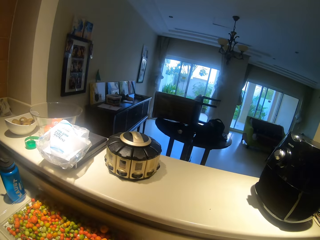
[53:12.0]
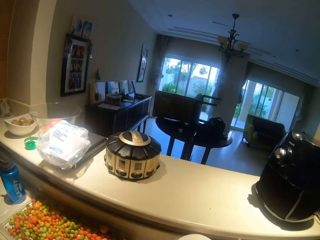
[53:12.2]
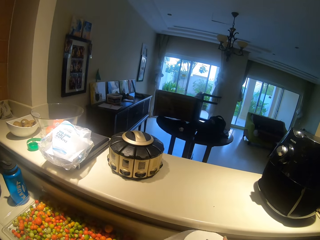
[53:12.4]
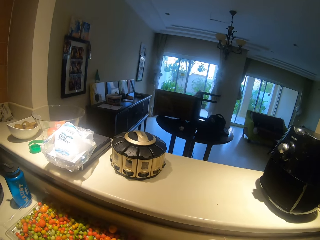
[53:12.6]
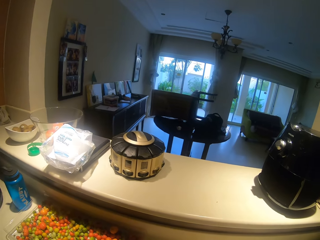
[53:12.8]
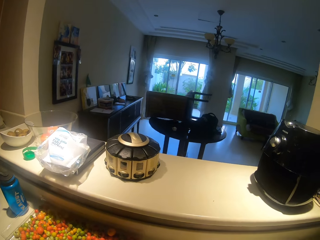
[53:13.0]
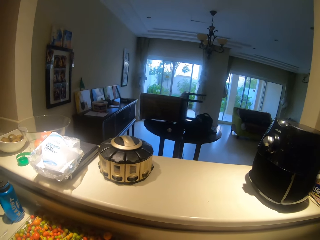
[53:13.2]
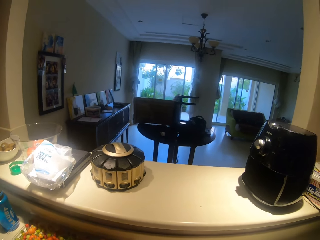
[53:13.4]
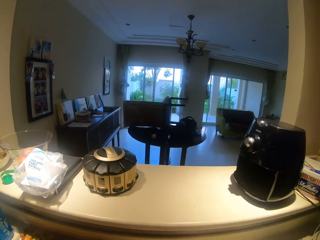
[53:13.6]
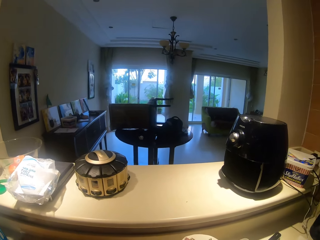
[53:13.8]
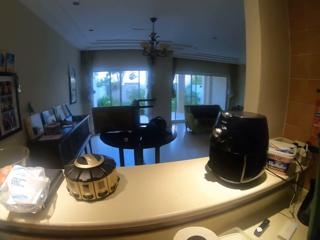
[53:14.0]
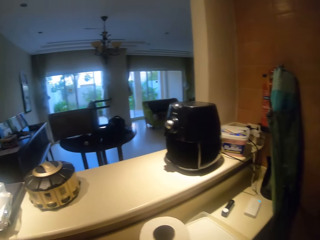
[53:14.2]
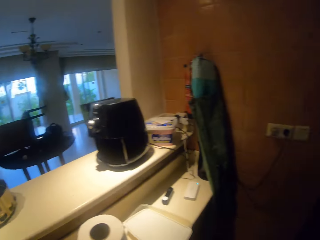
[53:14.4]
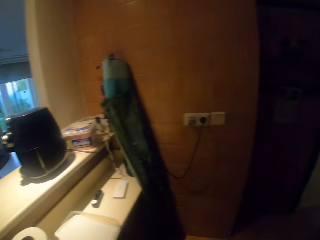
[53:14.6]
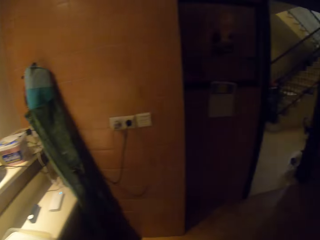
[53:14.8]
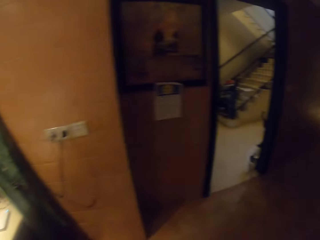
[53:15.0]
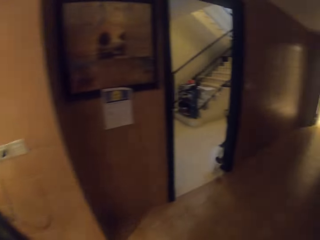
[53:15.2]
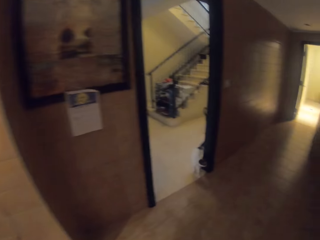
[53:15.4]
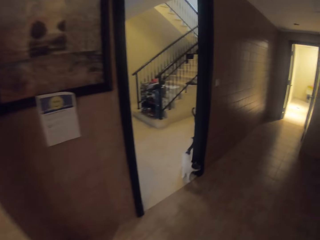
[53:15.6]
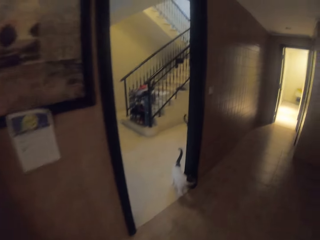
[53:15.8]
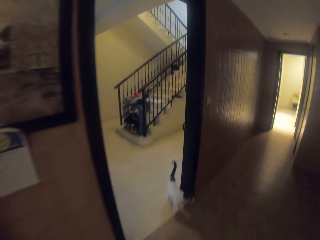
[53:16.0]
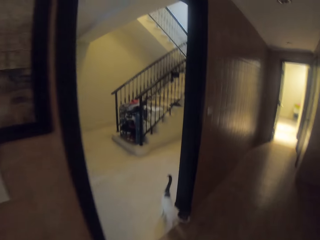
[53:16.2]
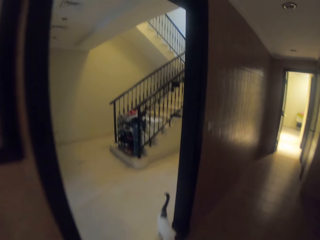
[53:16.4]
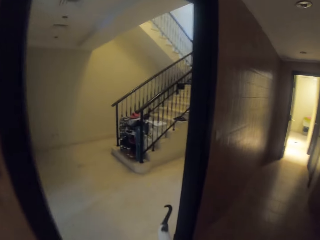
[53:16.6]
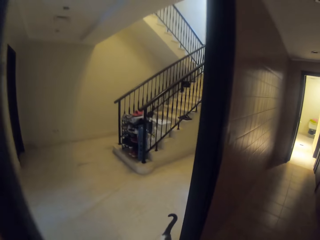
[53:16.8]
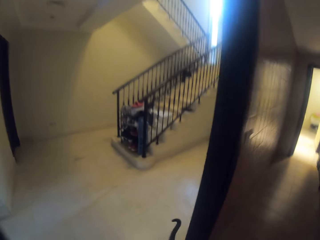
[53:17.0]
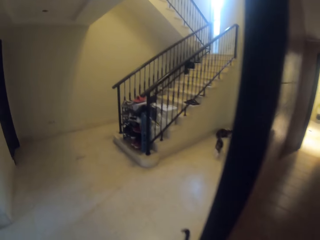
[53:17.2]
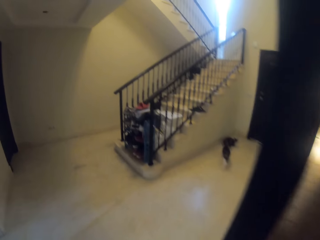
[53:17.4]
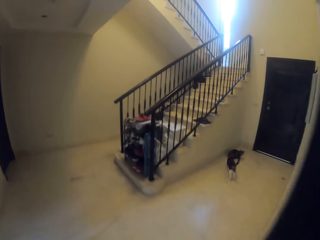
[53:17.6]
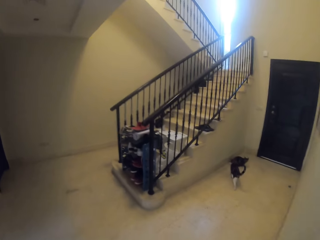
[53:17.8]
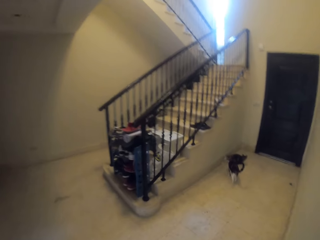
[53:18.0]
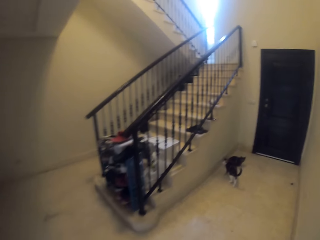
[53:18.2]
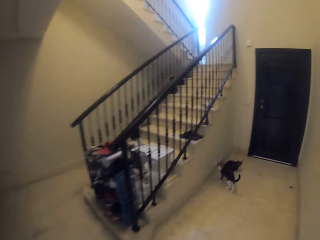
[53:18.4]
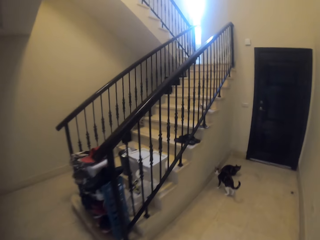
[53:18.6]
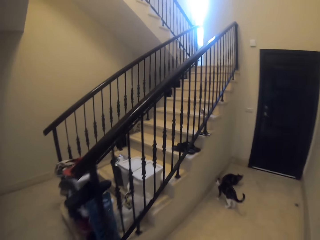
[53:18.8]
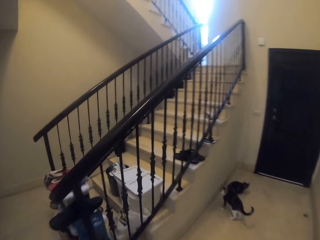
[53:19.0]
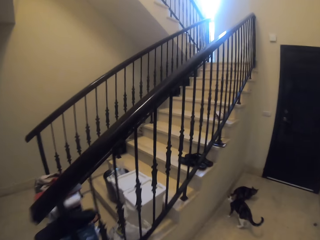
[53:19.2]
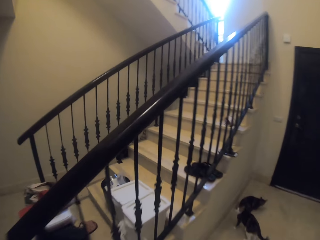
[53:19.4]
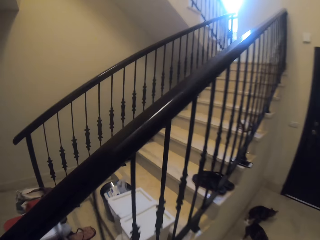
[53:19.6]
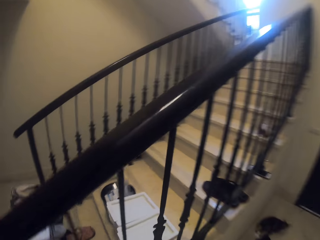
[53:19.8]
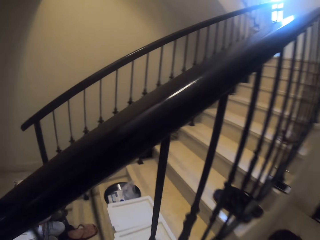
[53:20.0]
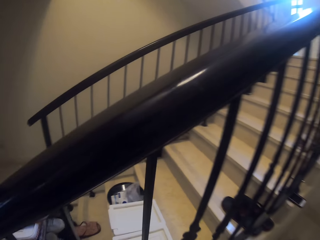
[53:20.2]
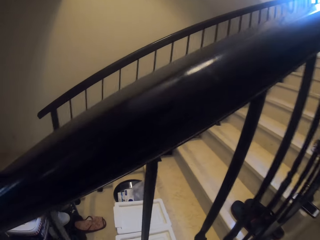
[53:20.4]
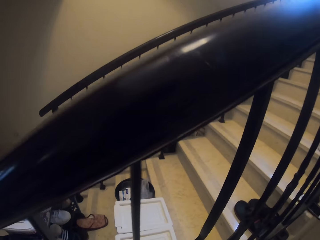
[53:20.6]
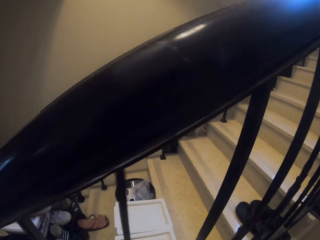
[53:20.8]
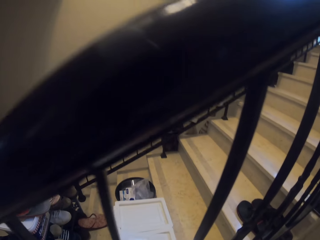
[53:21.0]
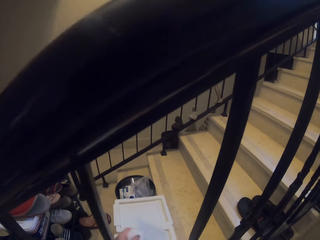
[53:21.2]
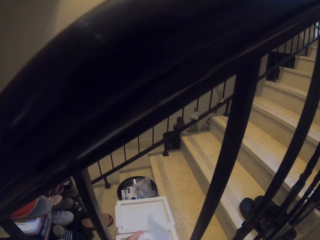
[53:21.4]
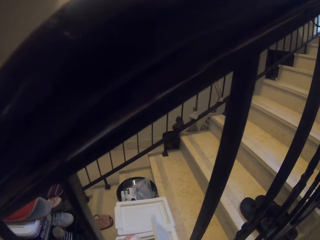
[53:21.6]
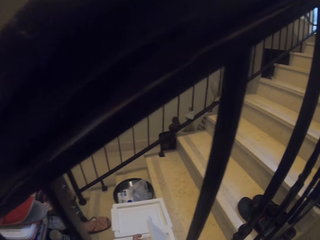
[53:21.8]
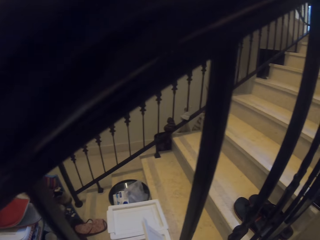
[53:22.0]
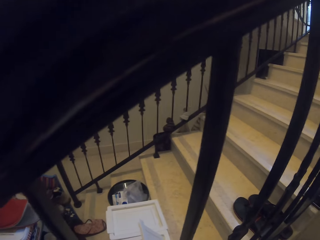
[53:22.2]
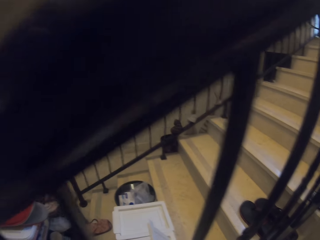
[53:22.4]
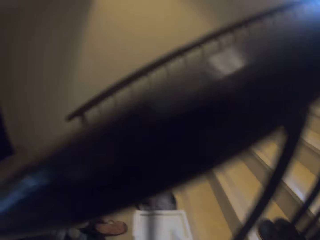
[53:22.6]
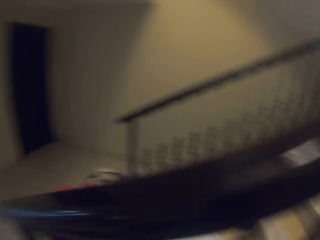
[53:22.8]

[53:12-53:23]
The camera wearer looks around. They walk out of the kitchen. They place the cellphone on a plastic basket.

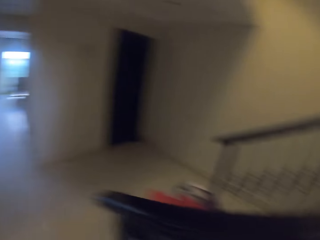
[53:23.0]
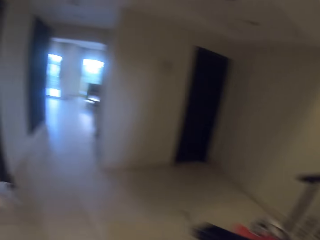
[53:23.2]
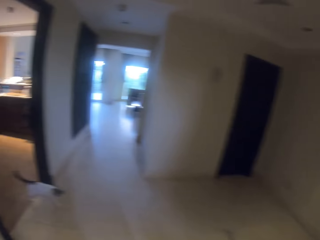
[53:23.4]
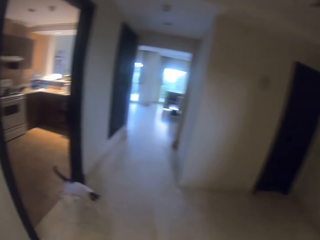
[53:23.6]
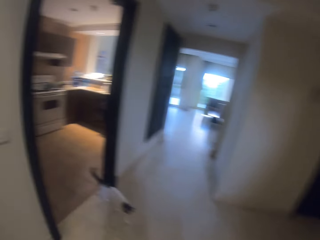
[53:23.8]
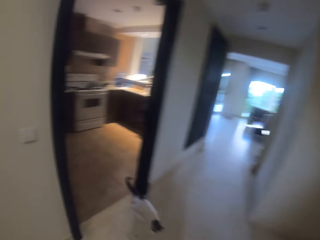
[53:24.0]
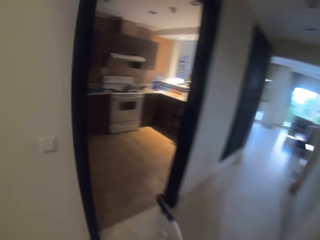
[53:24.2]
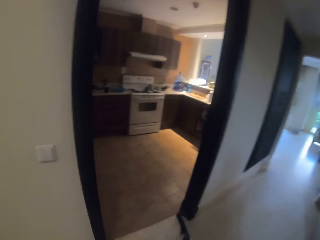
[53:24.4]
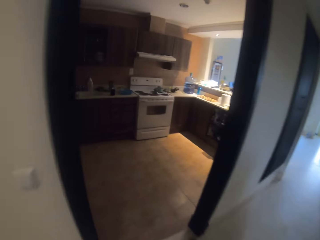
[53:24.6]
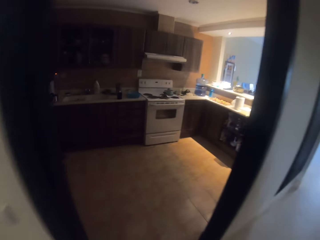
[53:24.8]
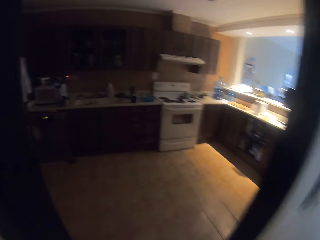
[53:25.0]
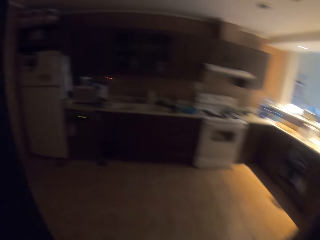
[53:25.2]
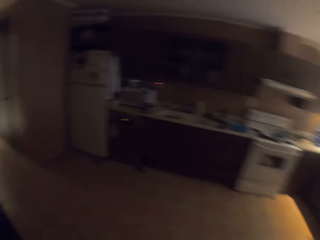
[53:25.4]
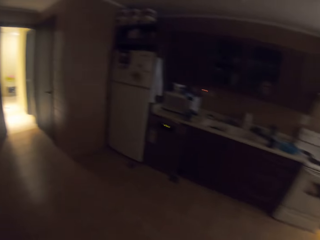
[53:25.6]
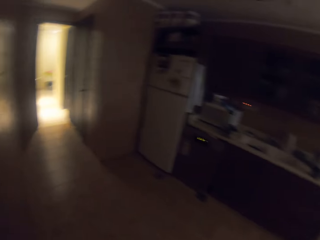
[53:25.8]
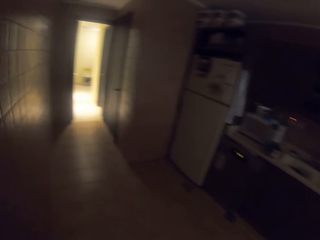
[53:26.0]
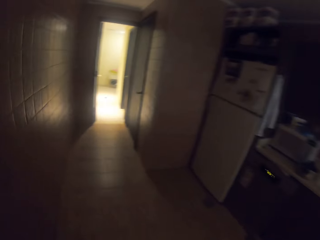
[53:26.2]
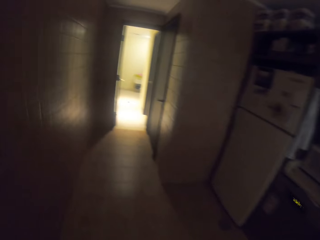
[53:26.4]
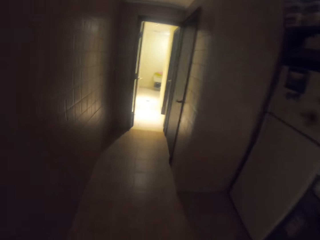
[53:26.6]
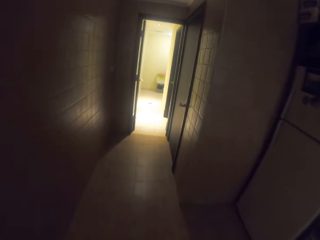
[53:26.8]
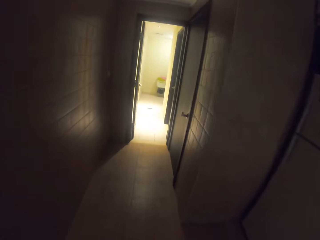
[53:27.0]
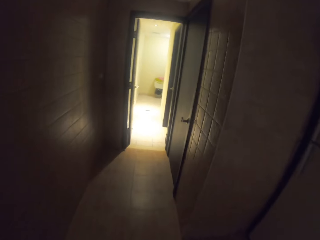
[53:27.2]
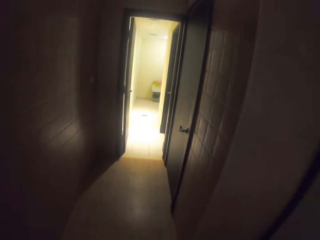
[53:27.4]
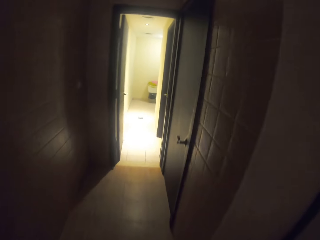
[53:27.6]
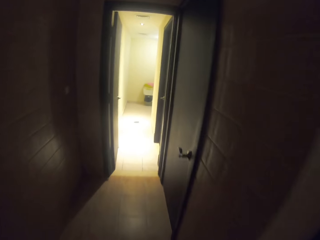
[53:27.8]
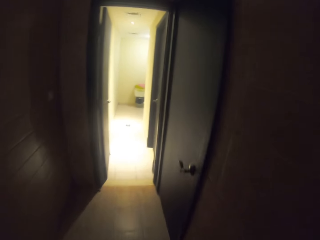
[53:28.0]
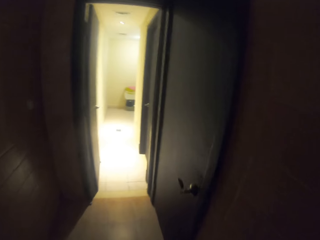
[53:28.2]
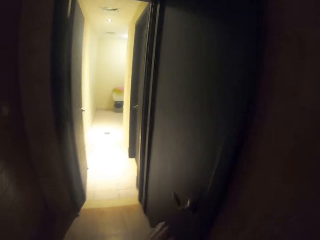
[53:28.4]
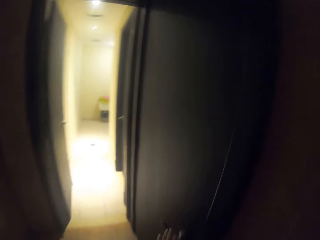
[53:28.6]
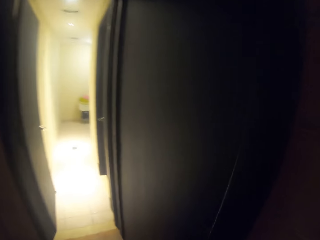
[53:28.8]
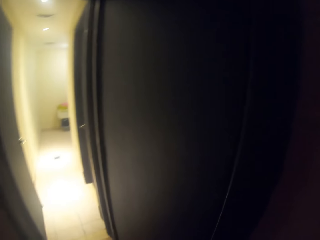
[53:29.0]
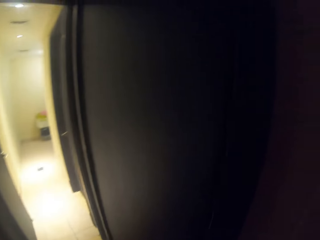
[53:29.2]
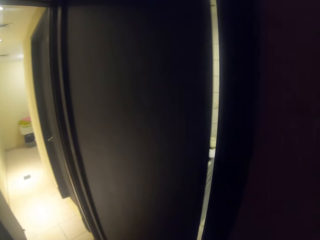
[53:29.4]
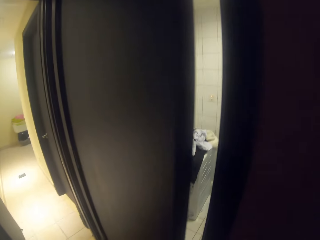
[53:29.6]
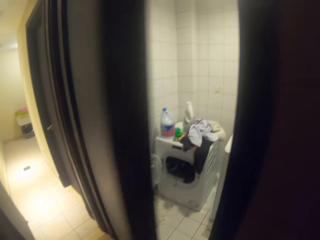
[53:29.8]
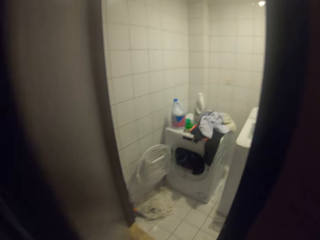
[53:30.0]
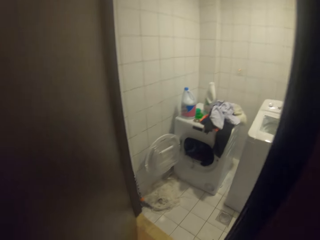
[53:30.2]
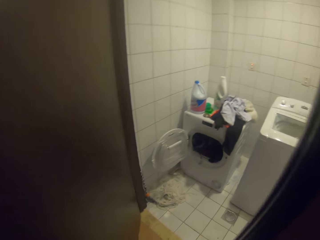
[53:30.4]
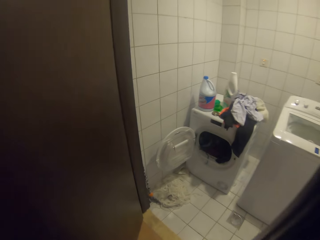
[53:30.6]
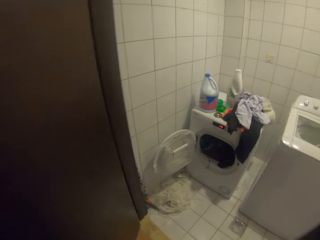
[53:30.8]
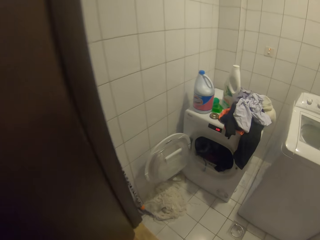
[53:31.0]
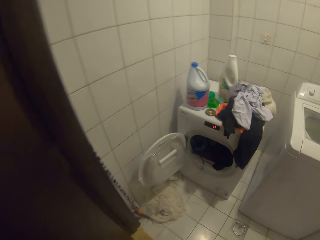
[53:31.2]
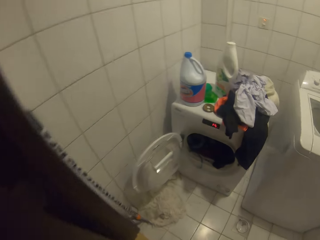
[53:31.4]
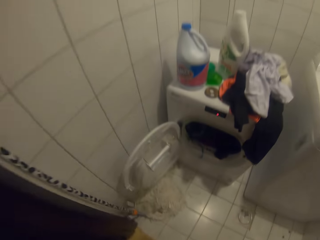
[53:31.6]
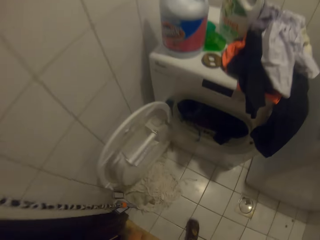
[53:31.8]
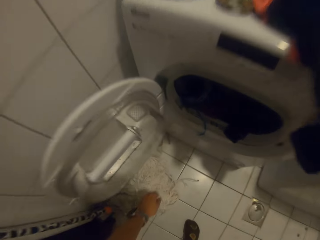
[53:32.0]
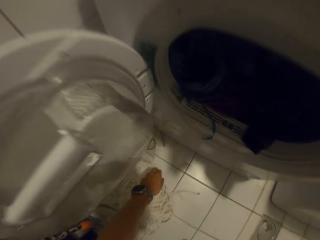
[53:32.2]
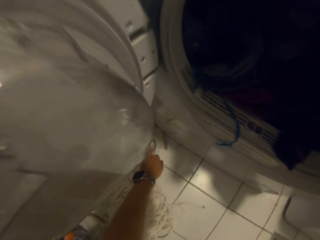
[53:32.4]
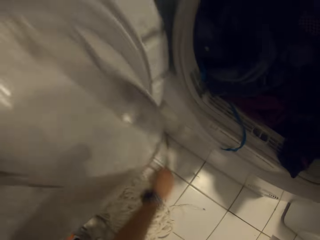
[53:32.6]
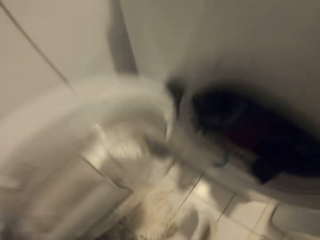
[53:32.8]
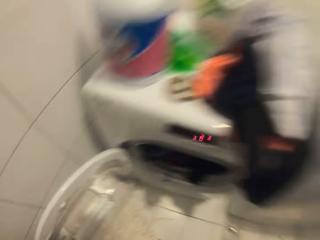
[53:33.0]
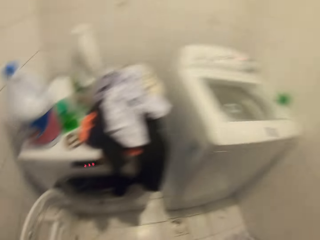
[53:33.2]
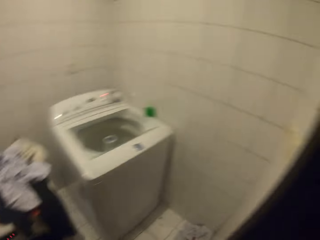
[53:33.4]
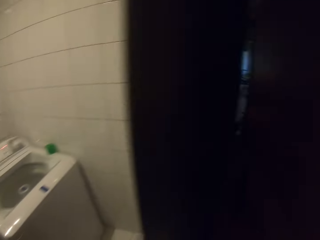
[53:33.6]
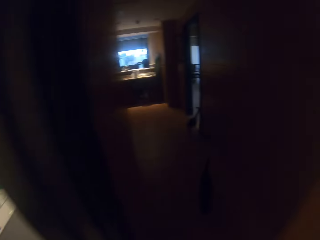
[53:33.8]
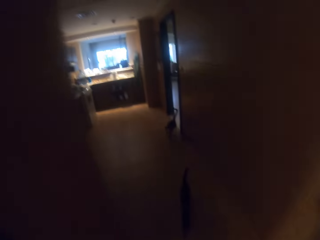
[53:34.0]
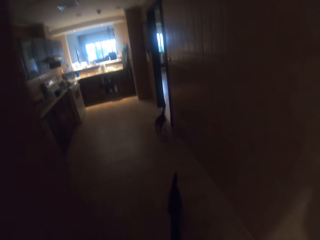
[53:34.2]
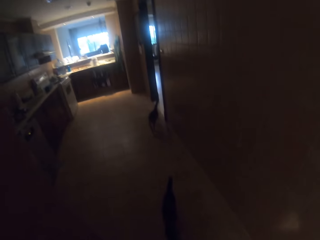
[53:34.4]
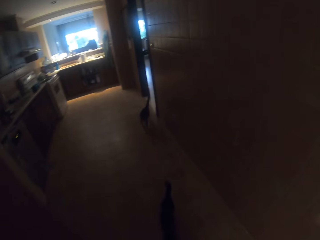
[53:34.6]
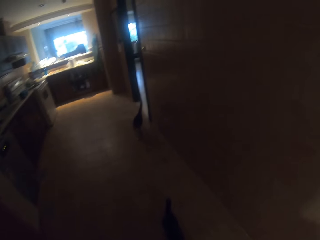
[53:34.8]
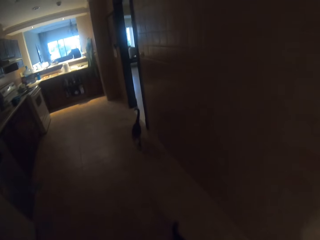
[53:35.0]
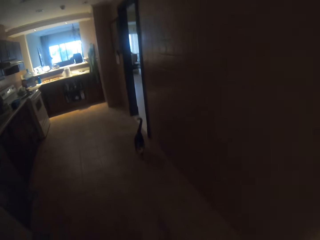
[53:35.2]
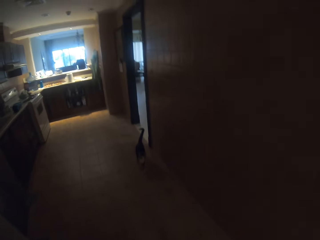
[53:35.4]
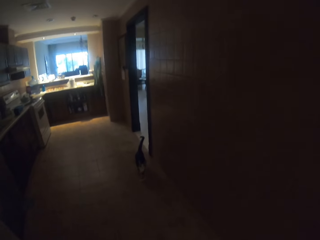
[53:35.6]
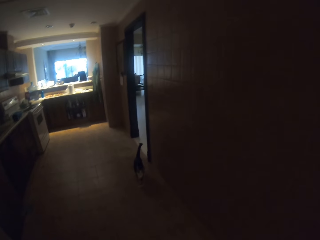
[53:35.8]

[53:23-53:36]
The camera wearer enters the kitchen. They walk along the kitchen corridor. They open a door. They bend and pick up a paper on the floor.
